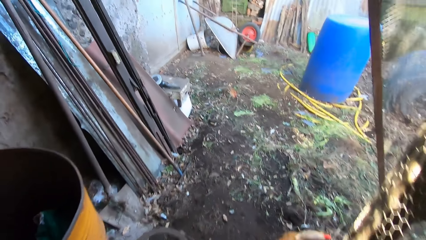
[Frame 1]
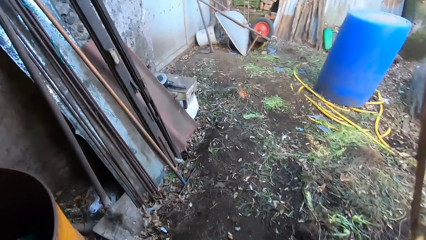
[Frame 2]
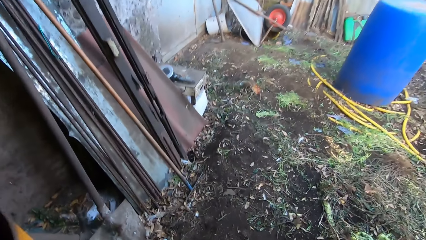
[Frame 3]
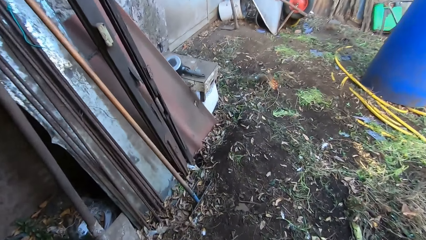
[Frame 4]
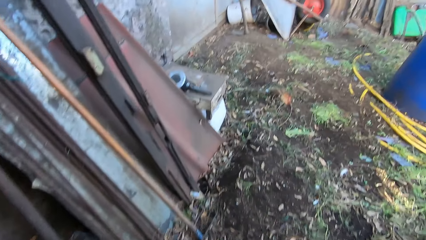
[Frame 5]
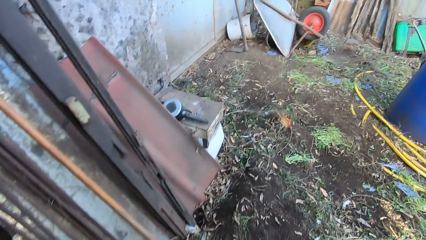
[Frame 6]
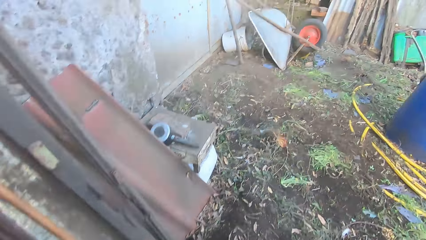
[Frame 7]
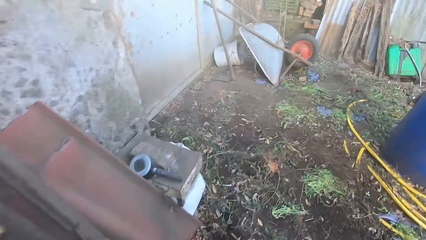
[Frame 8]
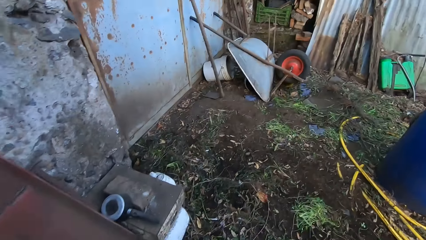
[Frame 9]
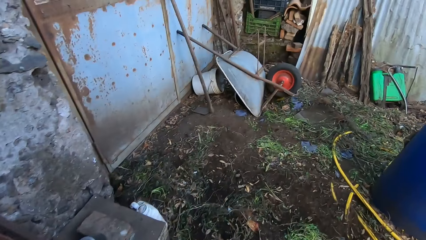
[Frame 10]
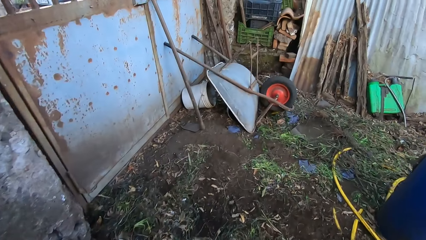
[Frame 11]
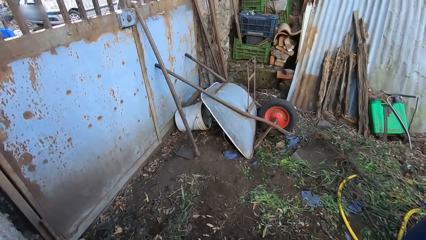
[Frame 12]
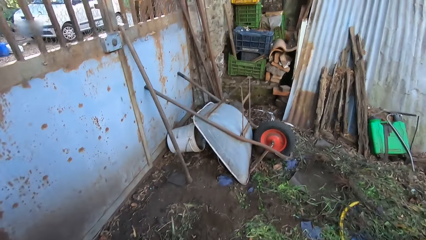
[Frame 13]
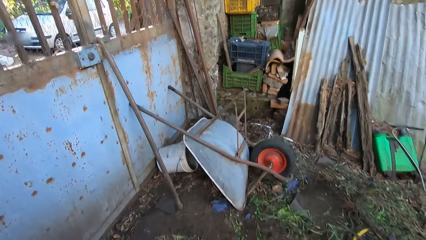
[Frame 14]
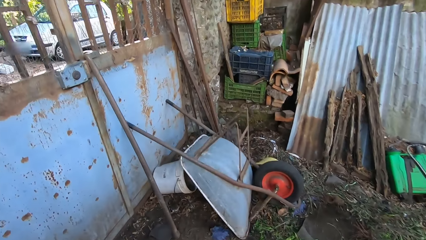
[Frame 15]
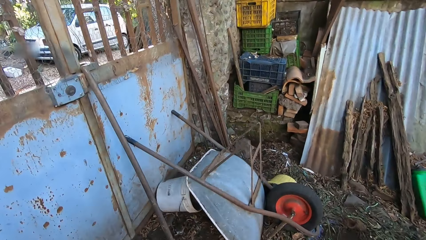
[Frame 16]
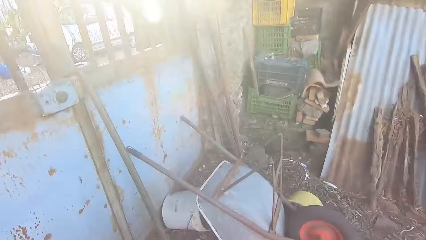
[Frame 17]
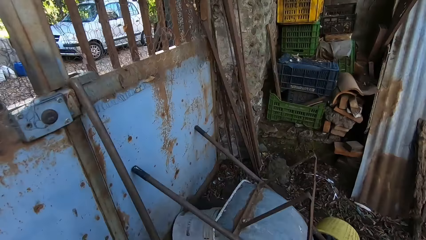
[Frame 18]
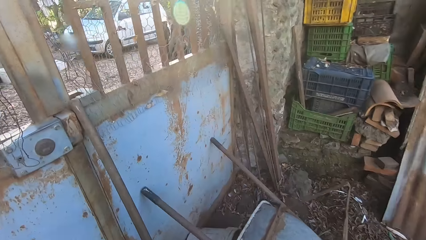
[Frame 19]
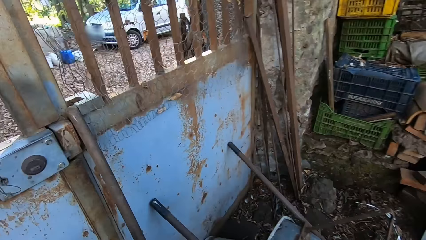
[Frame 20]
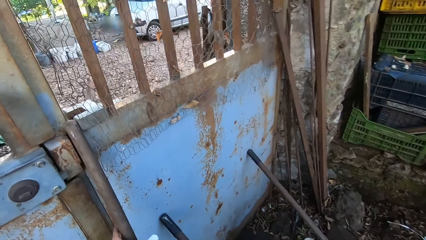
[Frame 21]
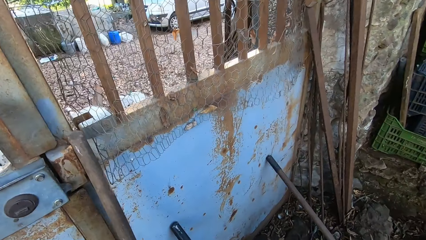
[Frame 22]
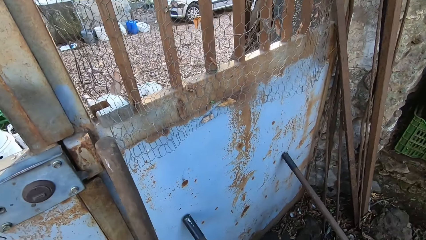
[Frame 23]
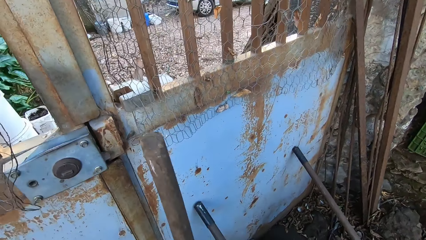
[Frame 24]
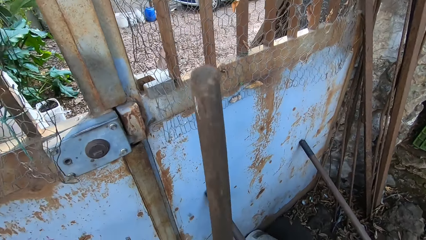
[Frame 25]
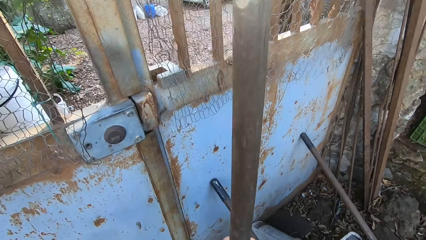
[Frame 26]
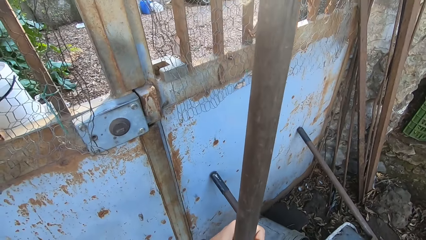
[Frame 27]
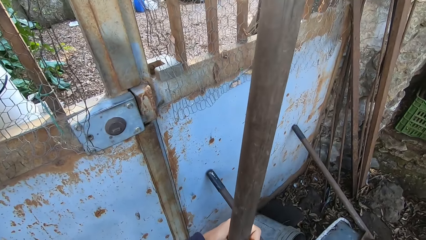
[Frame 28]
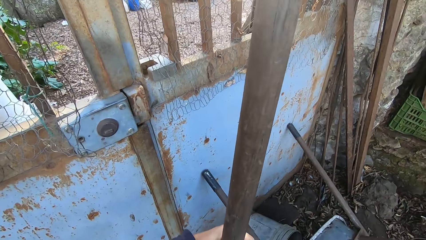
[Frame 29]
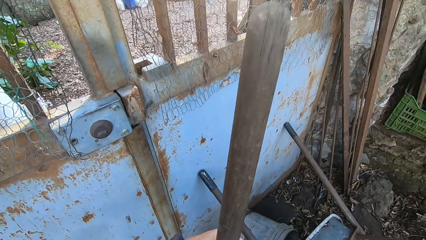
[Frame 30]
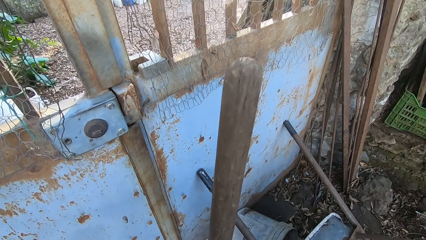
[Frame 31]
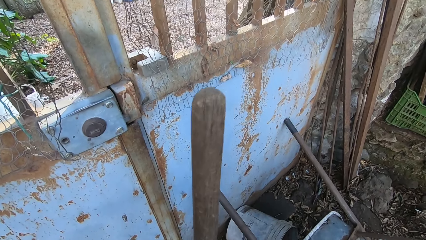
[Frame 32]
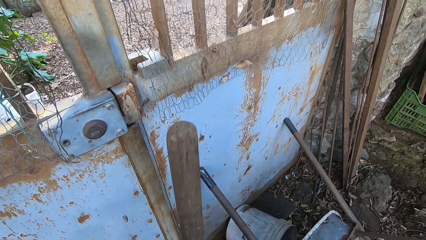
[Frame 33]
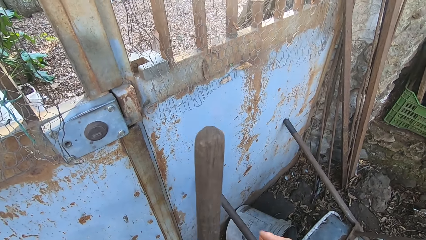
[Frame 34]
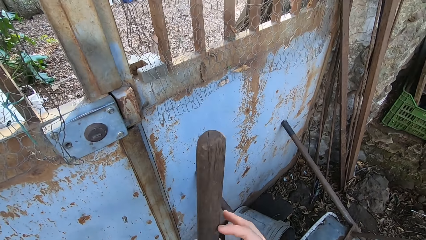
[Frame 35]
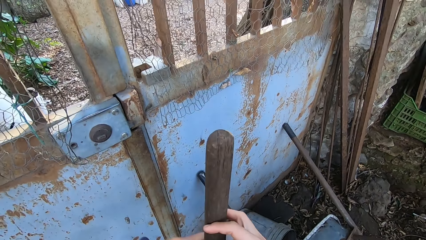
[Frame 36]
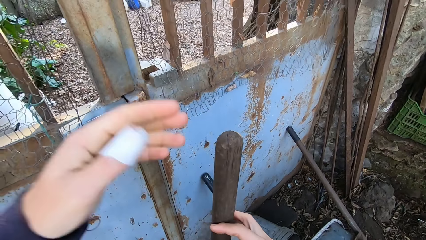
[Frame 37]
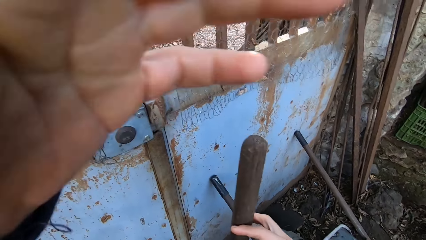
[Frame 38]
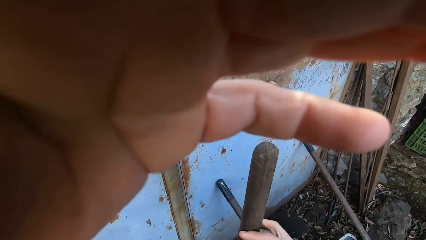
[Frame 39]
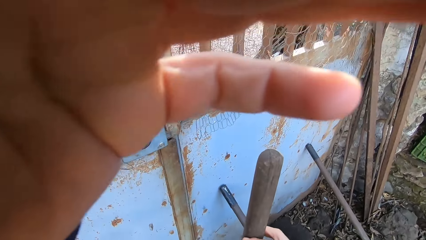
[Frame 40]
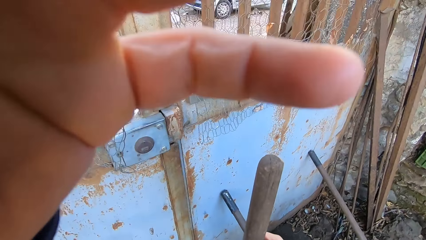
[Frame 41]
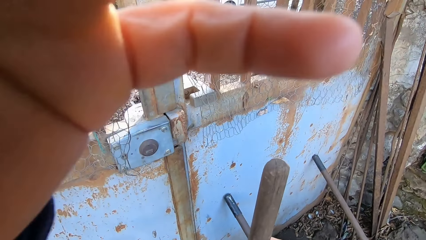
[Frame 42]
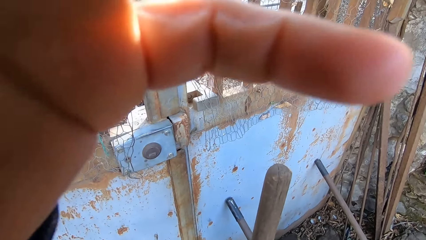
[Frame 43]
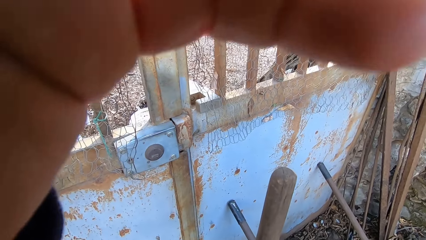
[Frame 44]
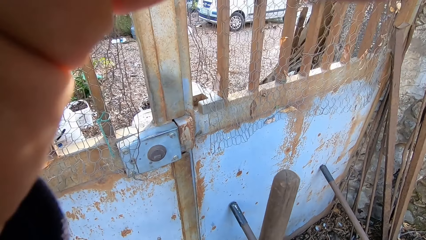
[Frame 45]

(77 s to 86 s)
The camera wearer walks back to the chicken nest. They hold a metallic bar. They remove the wood. They hold the camera. They touch the camera.
